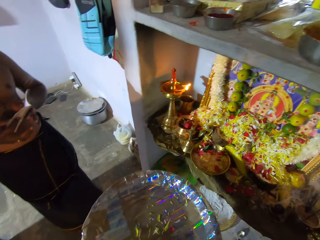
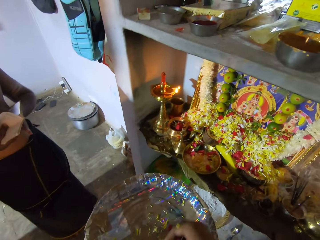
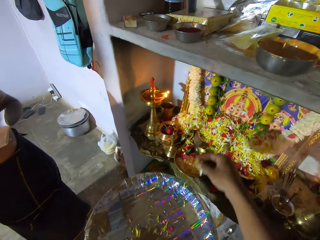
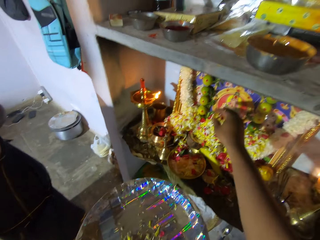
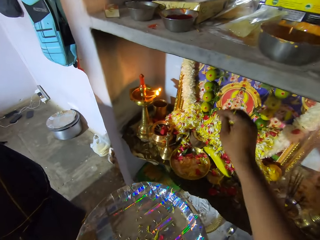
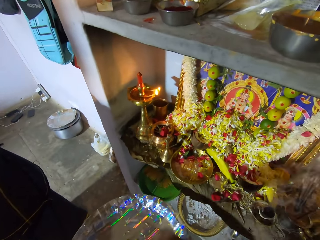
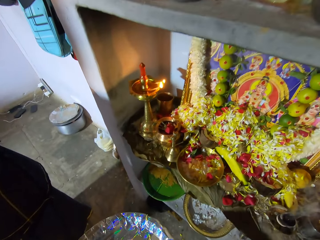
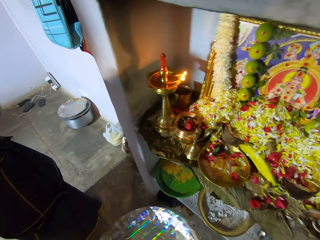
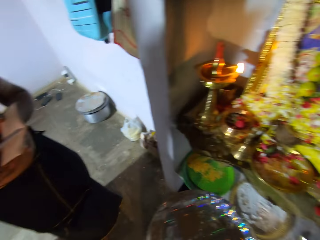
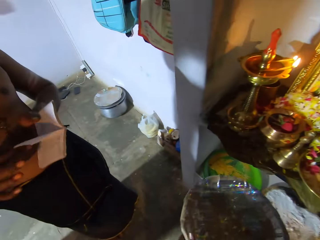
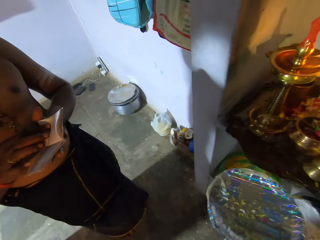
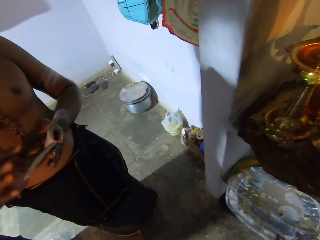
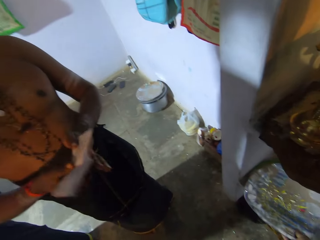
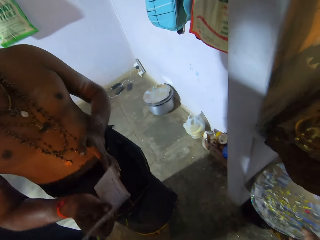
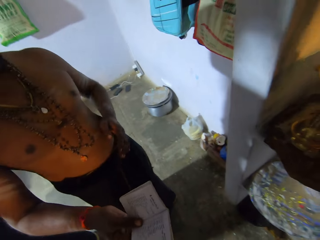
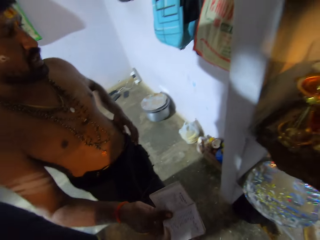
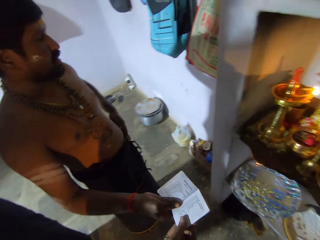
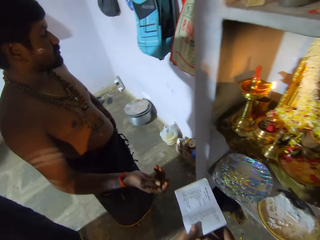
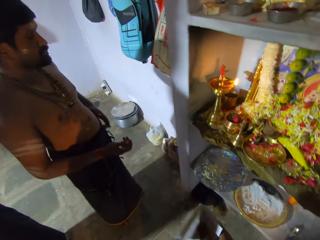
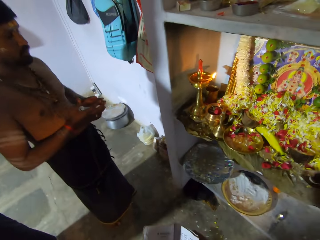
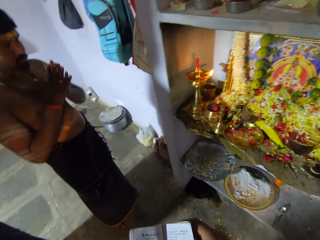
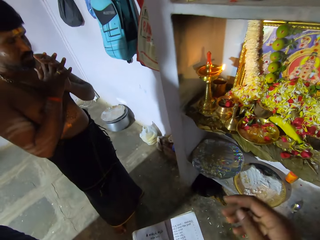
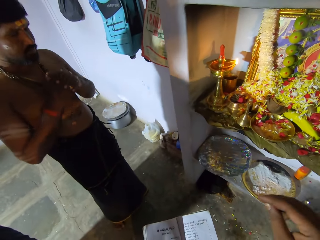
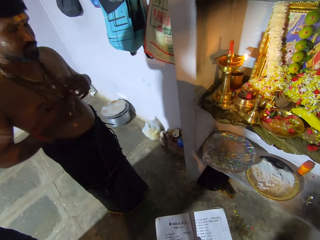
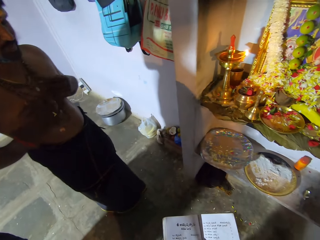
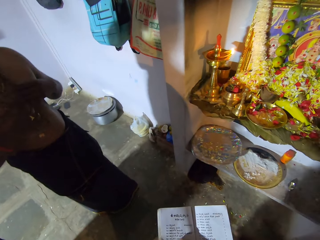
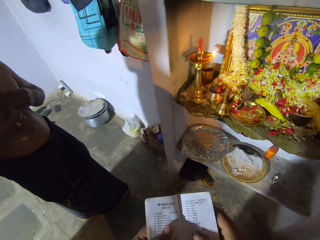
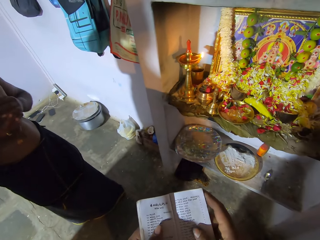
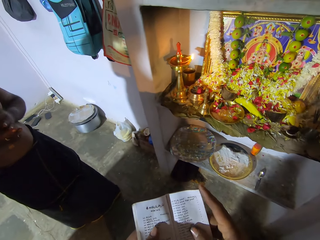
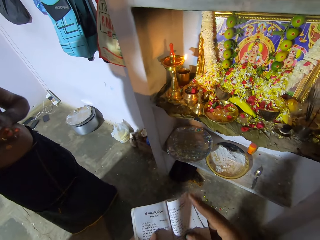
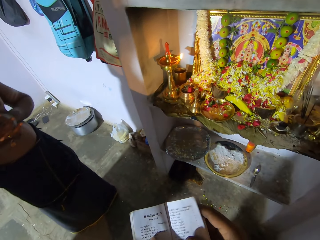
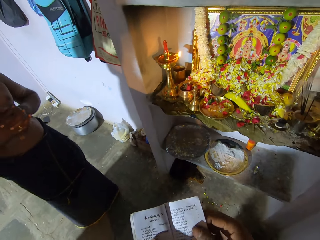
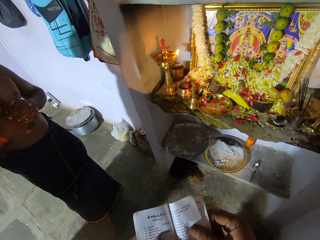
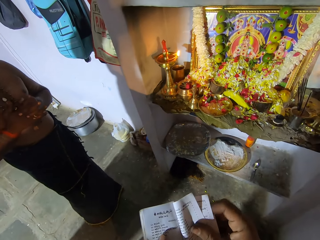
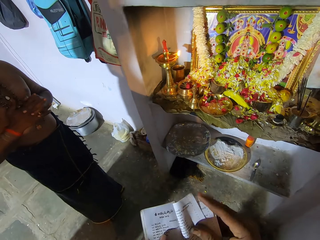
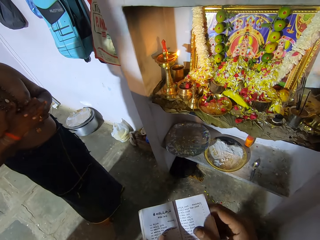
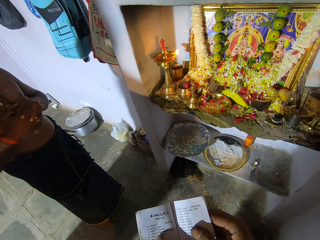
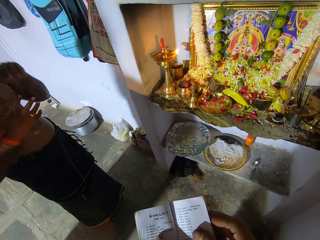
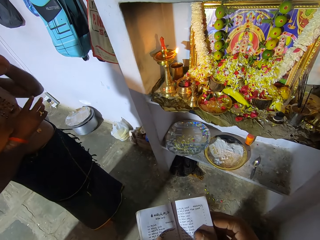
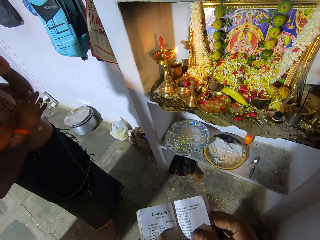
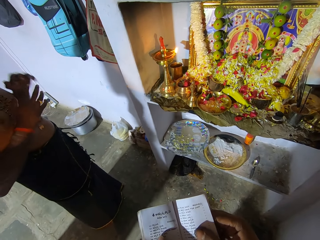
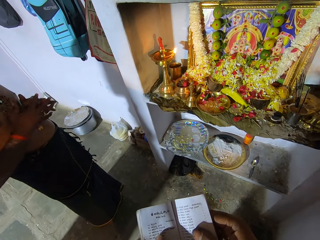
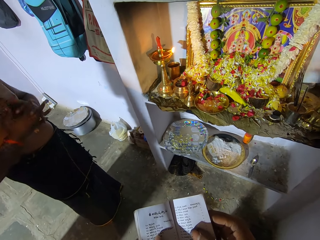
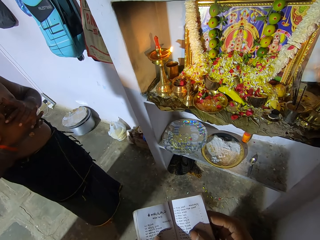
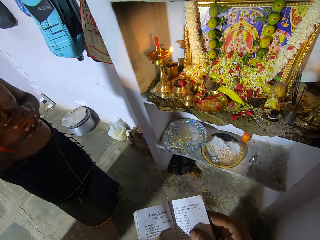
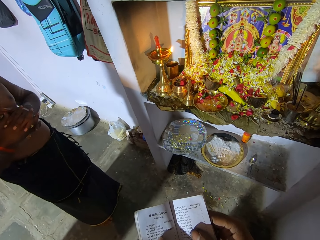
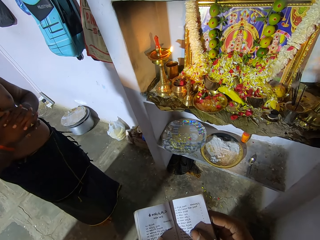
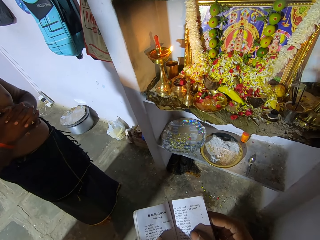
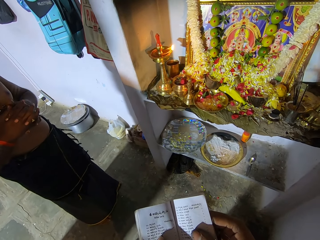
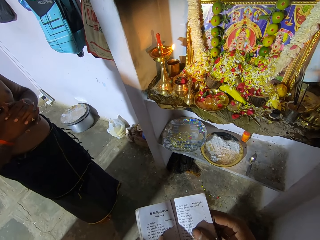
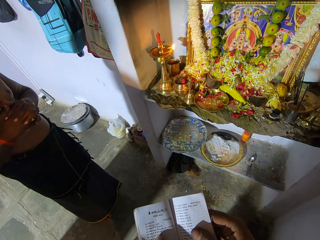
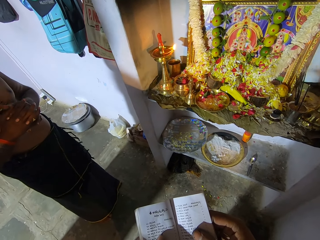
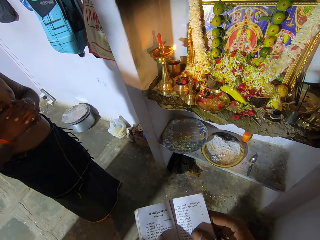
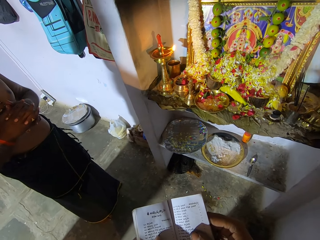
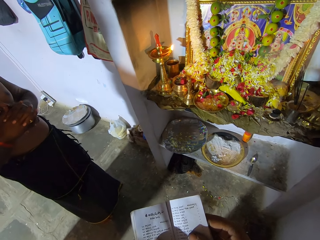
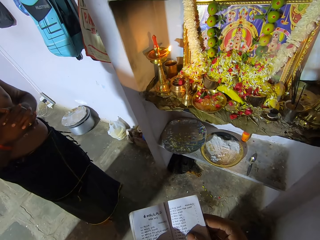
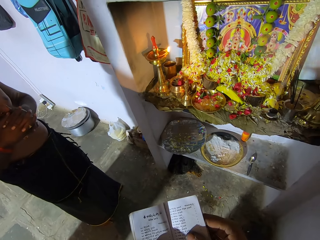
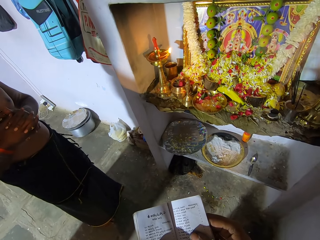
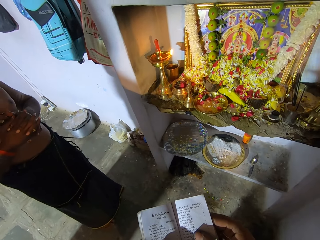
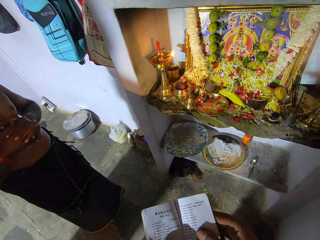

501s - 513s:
The camera wearer puts the tray on the shelf. A person hands the book to the camera wearer. The camera wearer picks up the book from the person. They read the book.

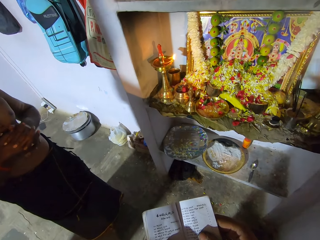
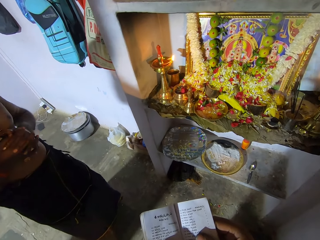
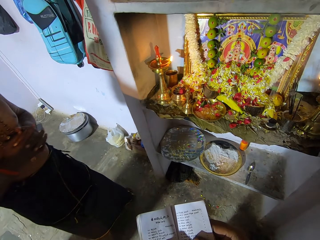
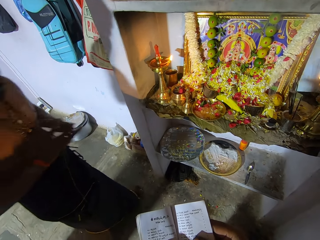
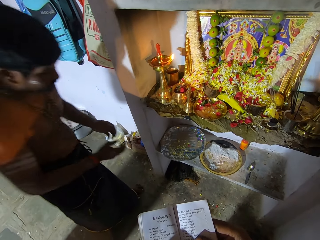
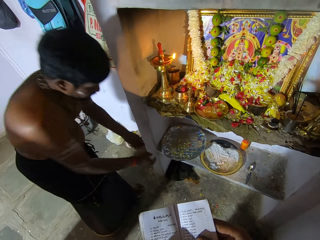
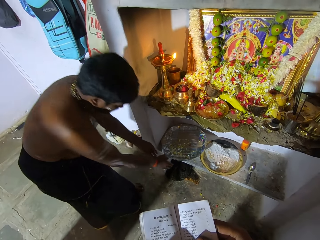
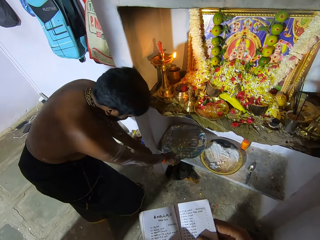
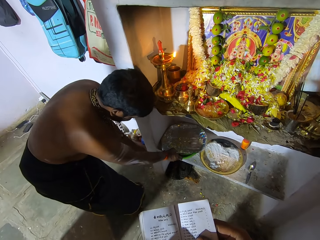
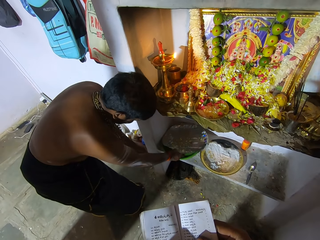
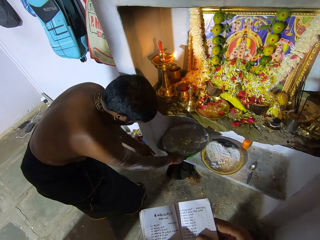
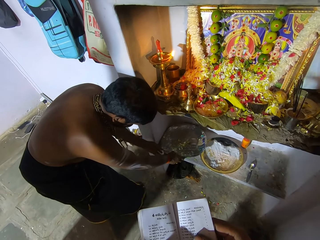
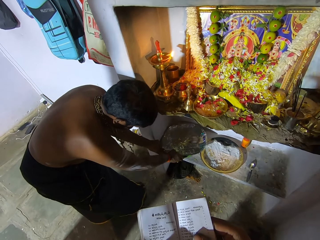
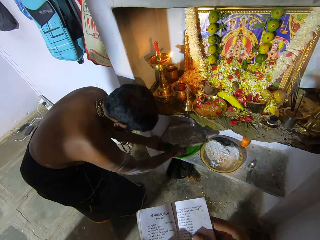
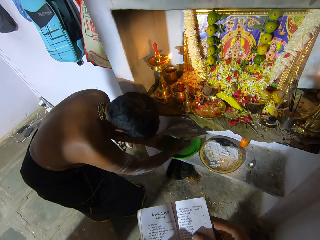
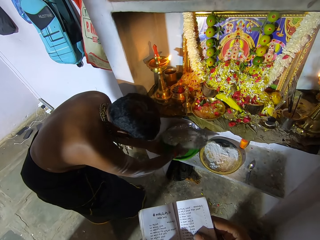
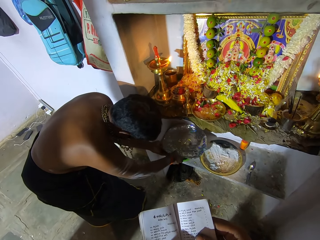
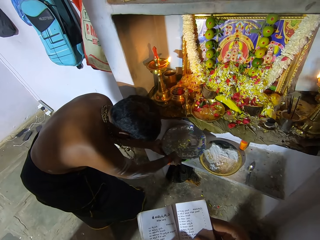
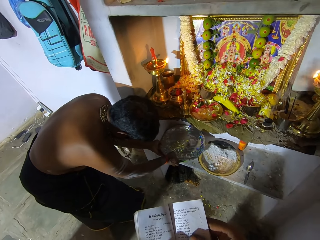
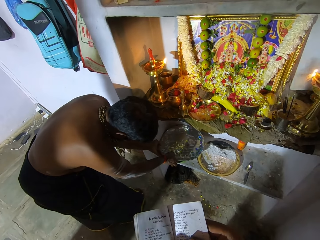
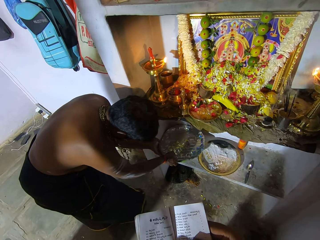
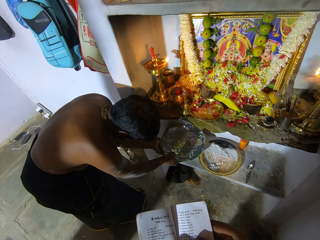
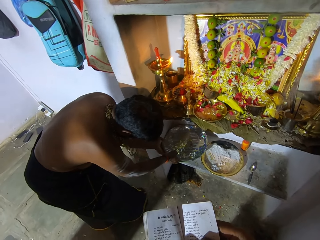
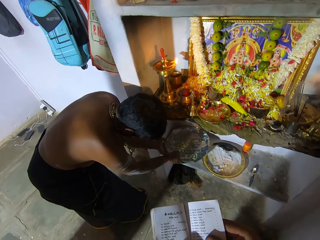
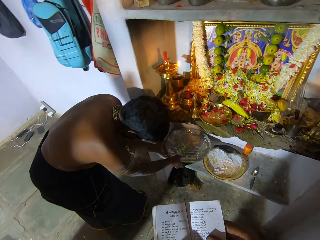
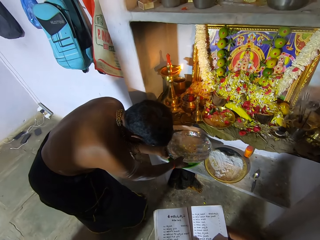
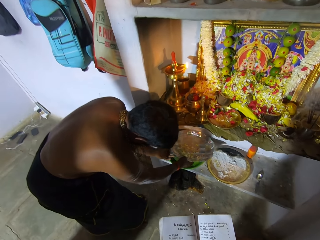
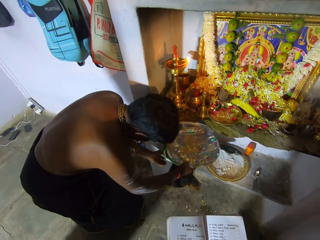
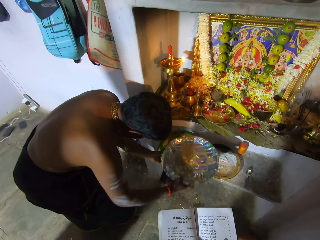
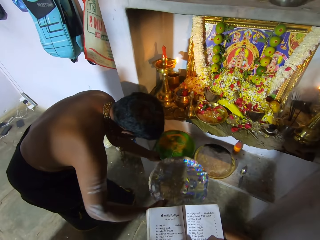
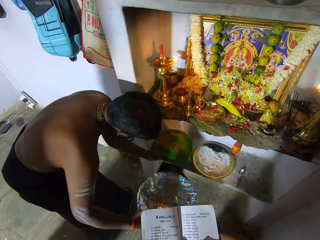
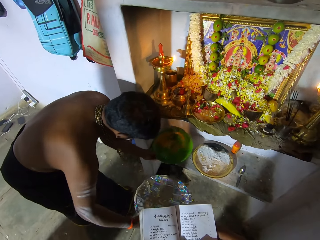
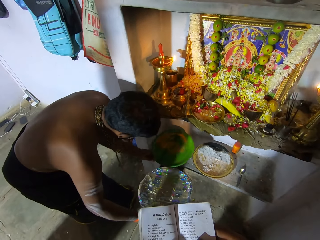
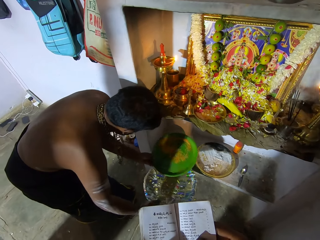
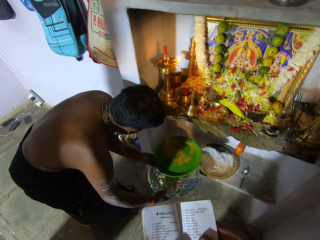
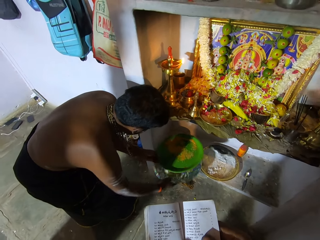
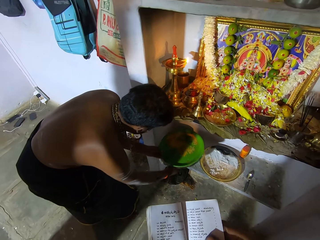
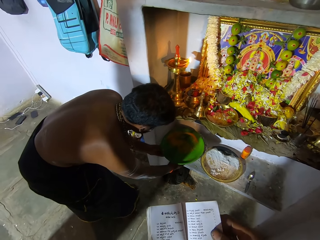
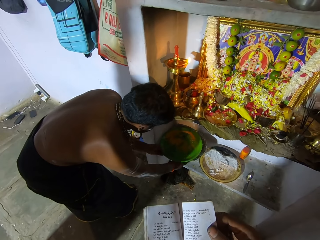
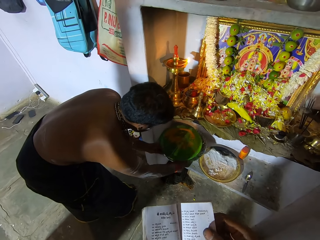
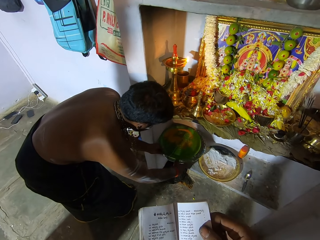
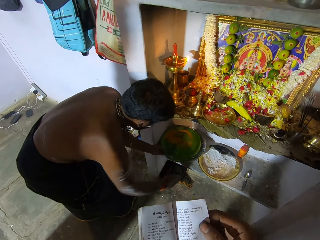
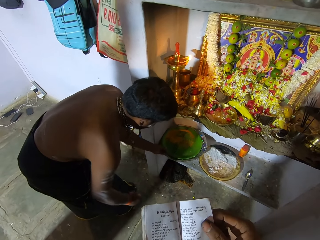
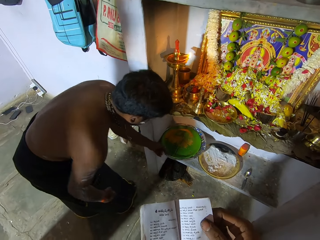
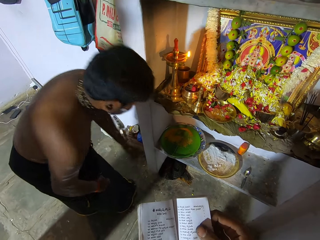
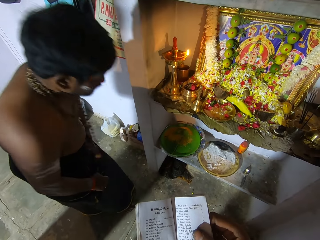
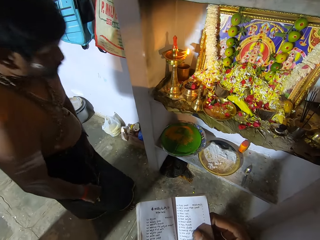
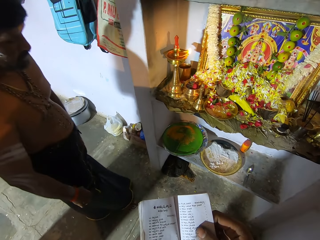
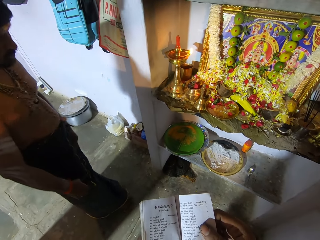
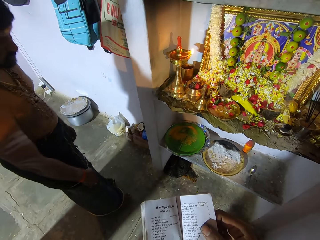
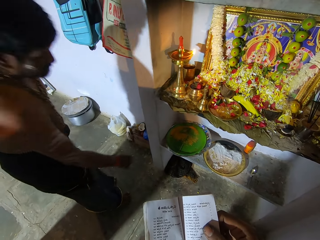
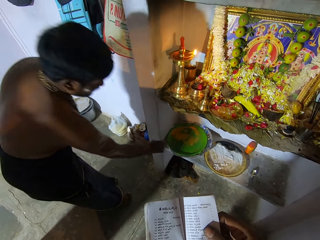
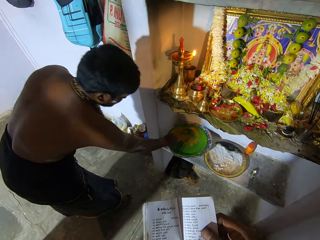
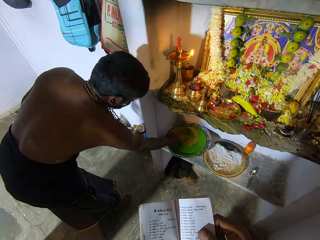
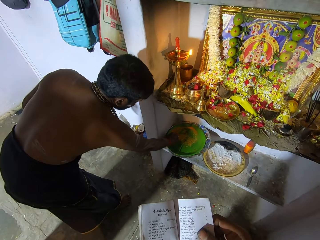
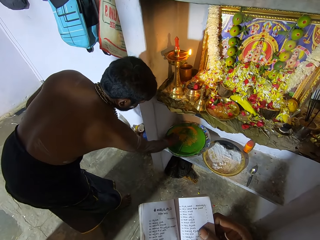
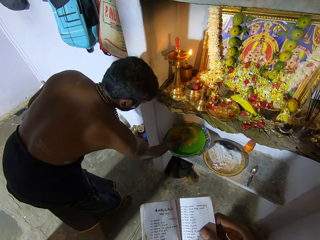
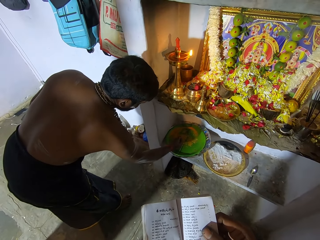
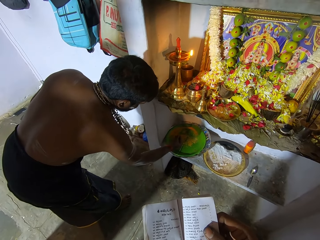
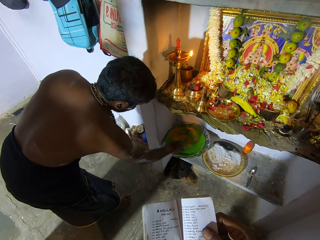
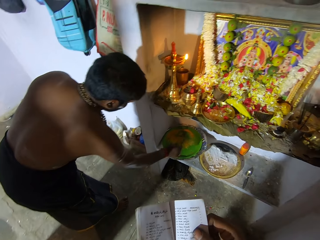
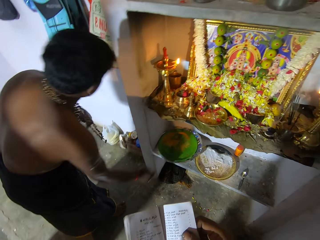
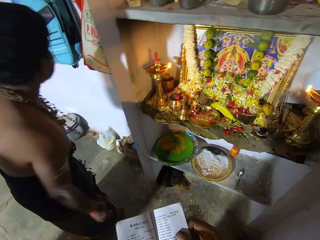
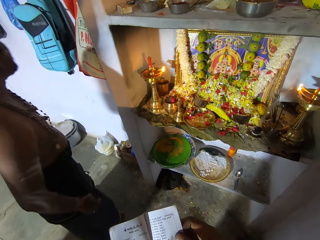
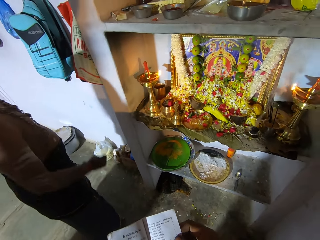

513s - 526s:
A person sorts the trays. The person picks up something from the tray.
